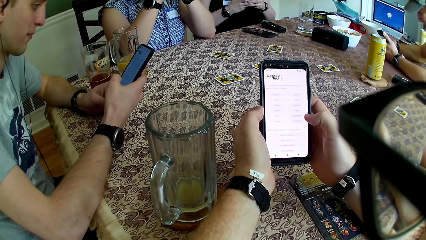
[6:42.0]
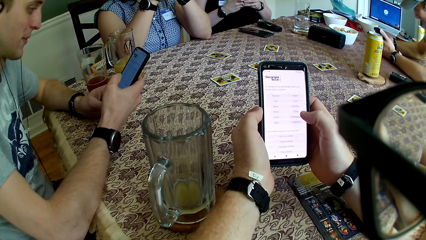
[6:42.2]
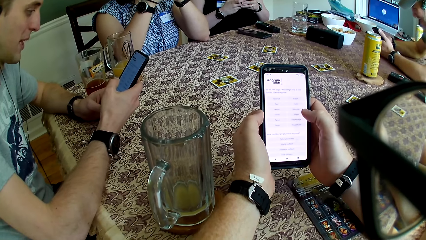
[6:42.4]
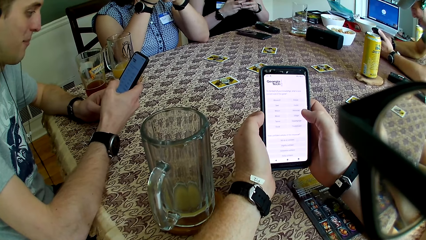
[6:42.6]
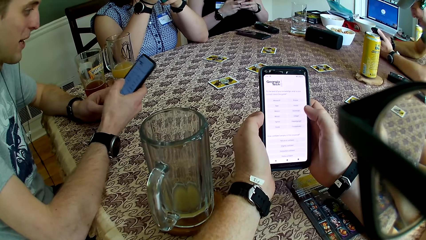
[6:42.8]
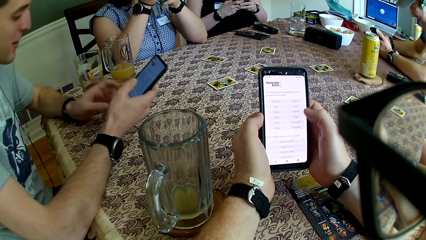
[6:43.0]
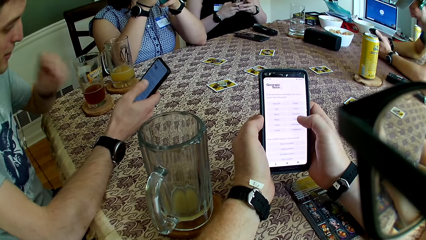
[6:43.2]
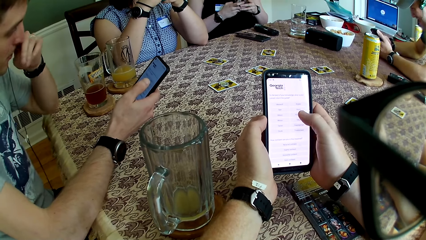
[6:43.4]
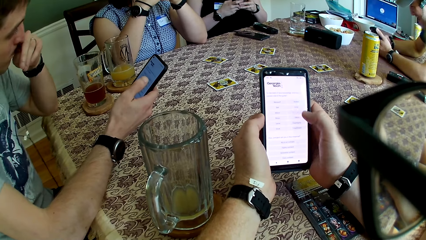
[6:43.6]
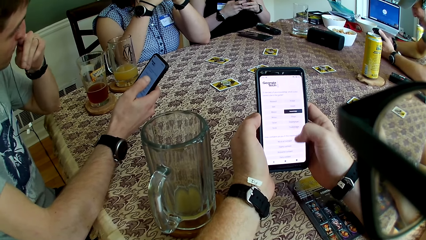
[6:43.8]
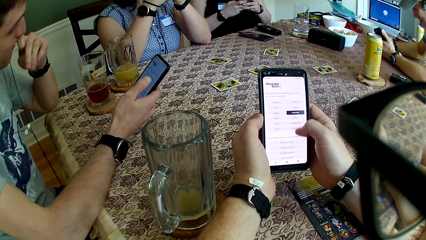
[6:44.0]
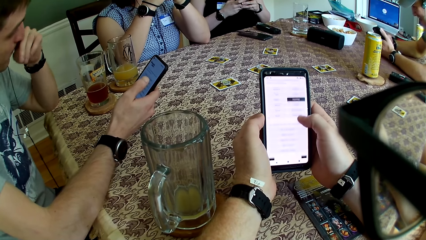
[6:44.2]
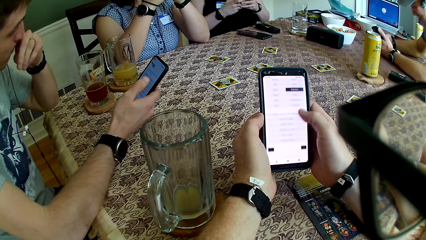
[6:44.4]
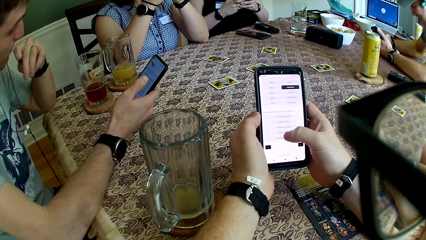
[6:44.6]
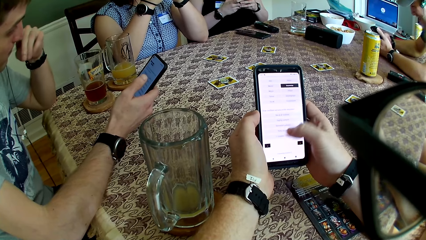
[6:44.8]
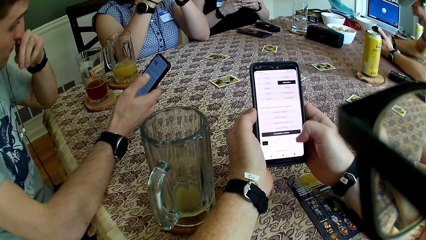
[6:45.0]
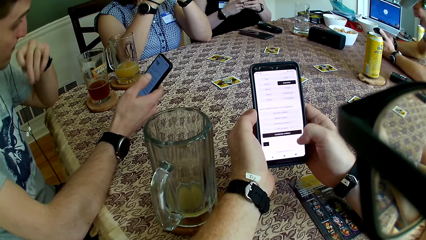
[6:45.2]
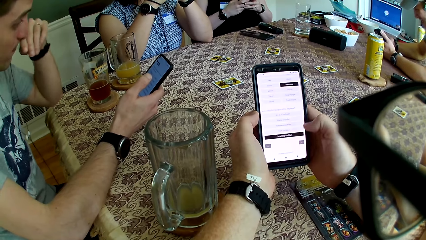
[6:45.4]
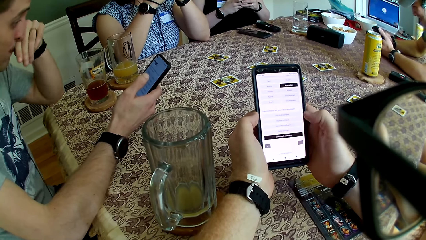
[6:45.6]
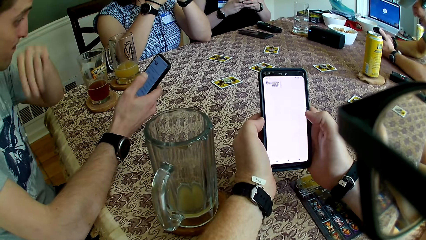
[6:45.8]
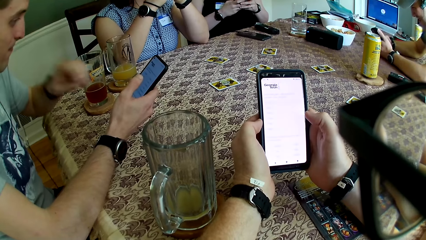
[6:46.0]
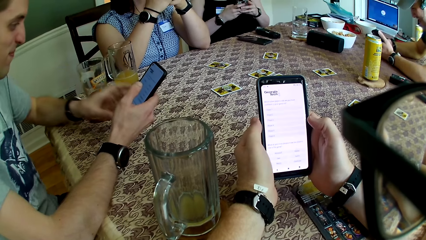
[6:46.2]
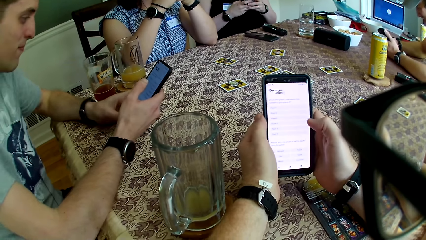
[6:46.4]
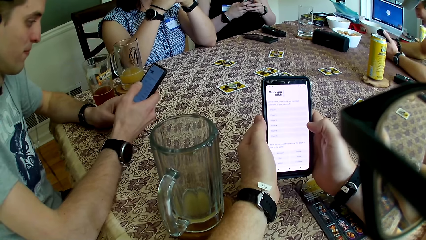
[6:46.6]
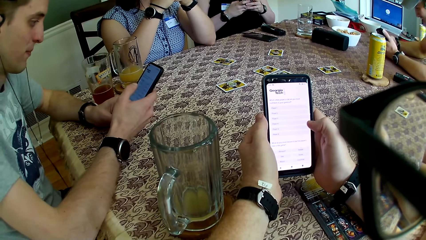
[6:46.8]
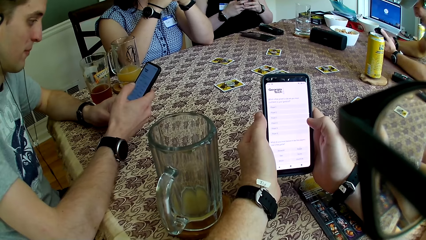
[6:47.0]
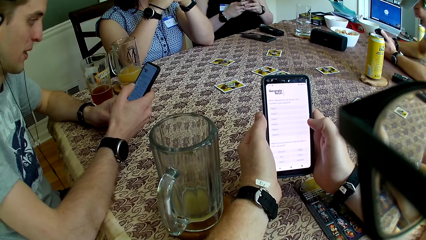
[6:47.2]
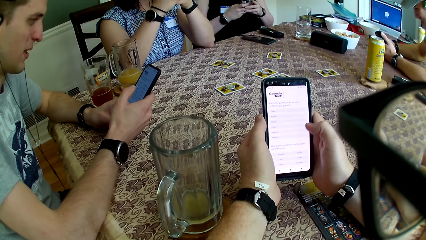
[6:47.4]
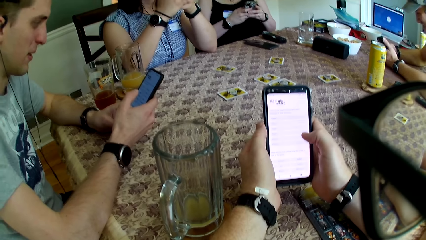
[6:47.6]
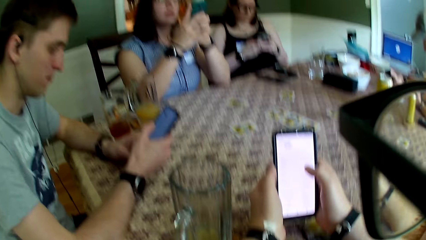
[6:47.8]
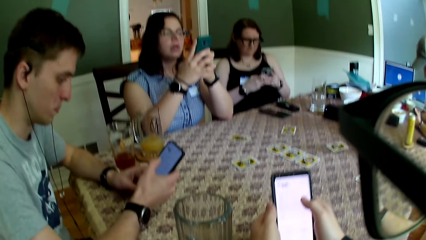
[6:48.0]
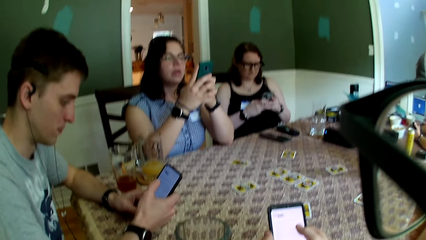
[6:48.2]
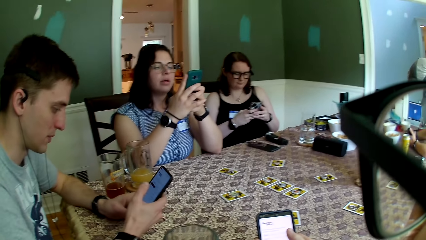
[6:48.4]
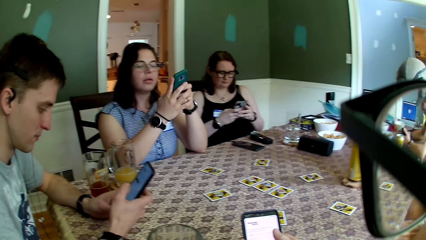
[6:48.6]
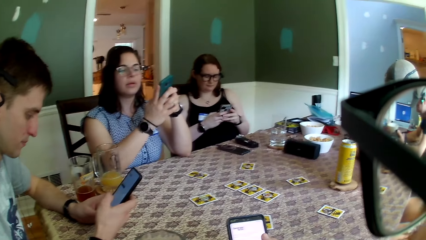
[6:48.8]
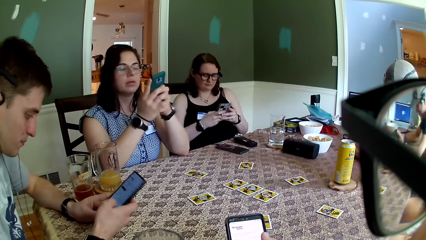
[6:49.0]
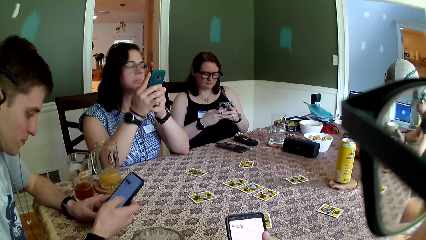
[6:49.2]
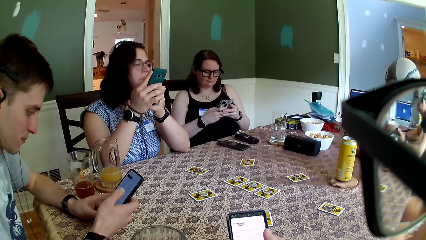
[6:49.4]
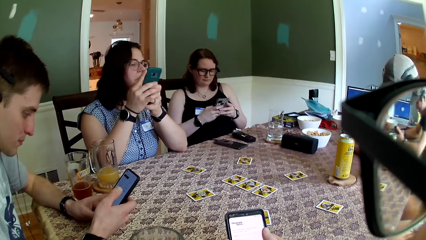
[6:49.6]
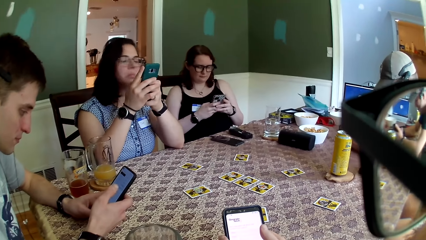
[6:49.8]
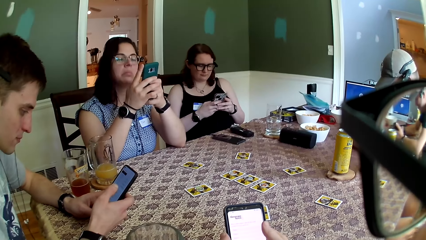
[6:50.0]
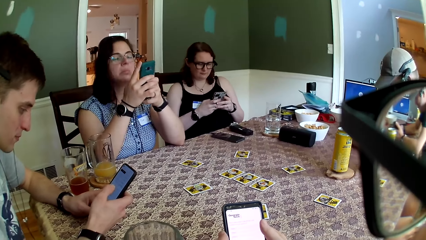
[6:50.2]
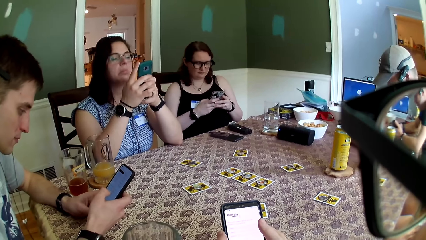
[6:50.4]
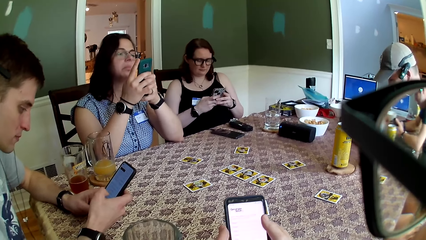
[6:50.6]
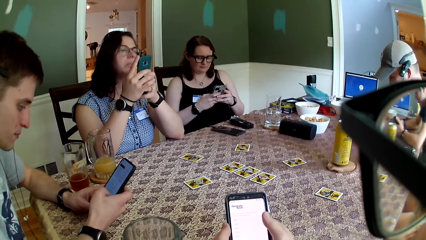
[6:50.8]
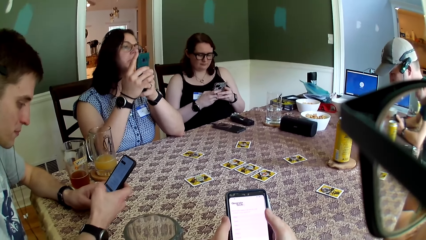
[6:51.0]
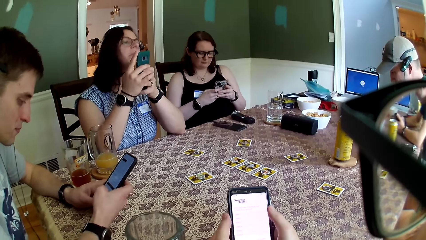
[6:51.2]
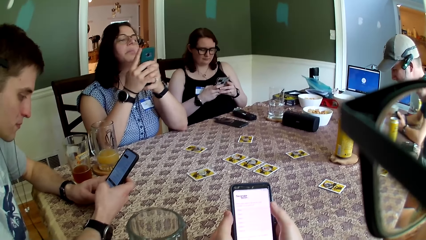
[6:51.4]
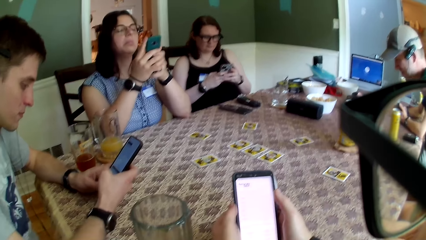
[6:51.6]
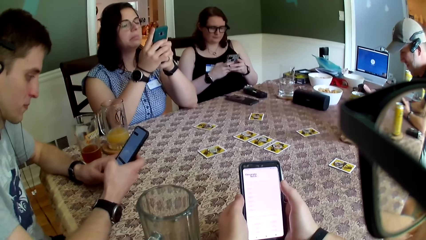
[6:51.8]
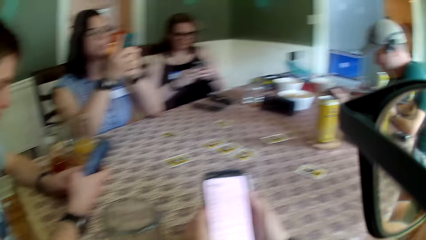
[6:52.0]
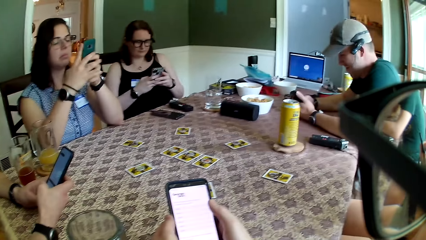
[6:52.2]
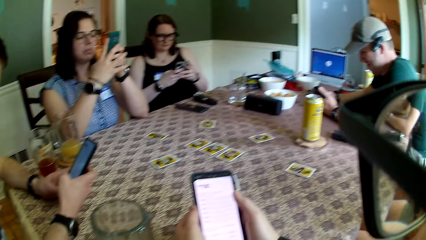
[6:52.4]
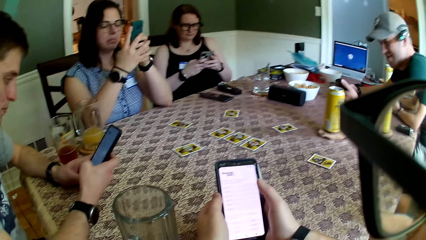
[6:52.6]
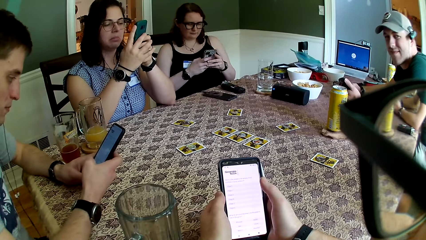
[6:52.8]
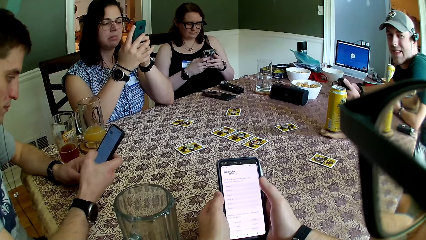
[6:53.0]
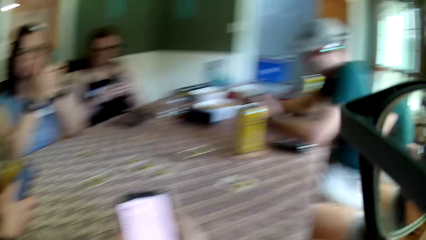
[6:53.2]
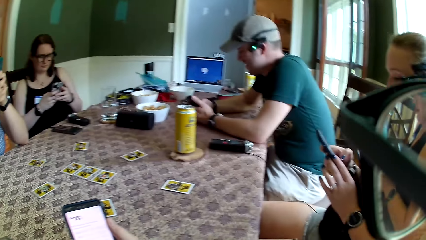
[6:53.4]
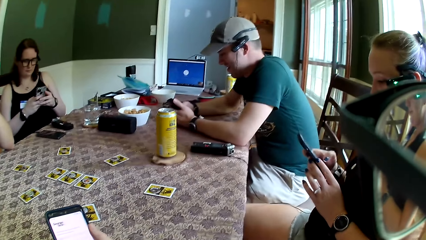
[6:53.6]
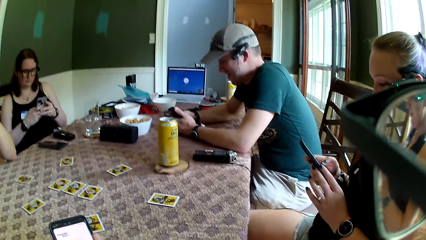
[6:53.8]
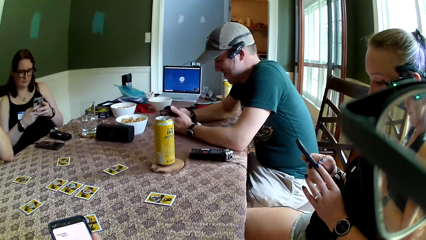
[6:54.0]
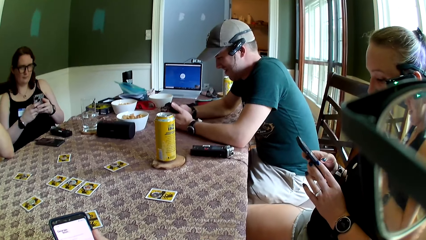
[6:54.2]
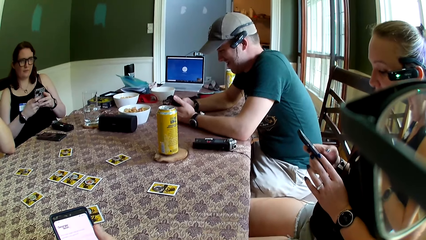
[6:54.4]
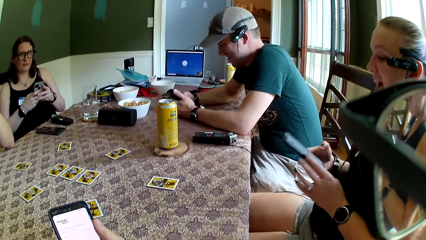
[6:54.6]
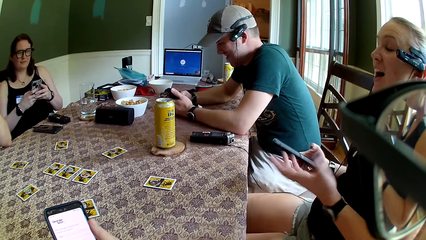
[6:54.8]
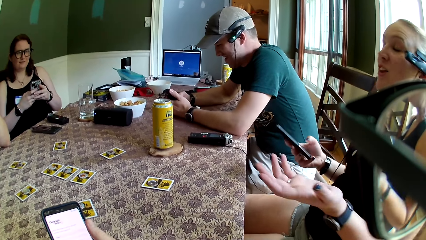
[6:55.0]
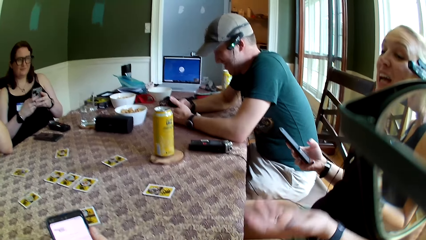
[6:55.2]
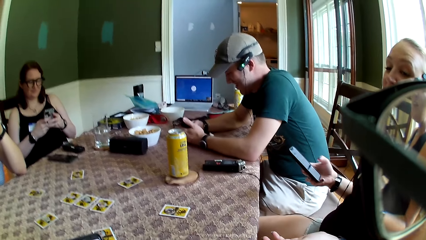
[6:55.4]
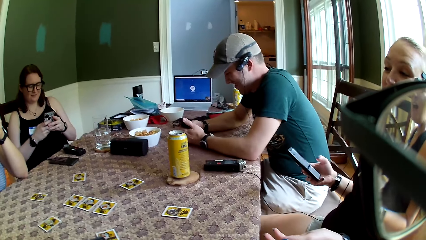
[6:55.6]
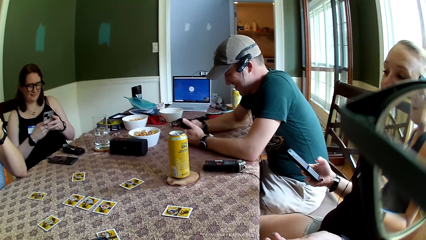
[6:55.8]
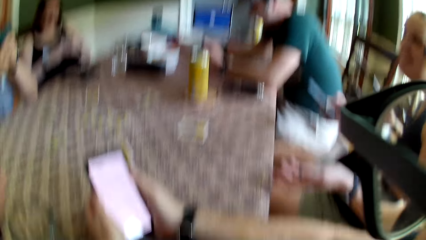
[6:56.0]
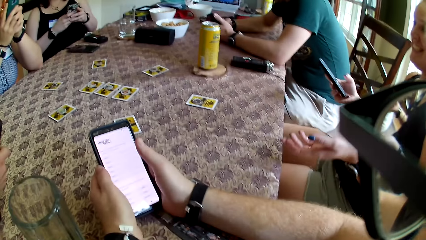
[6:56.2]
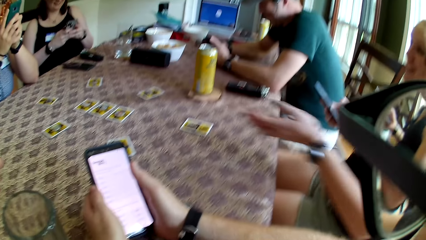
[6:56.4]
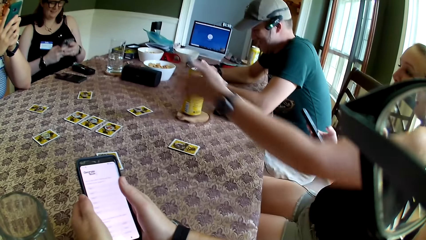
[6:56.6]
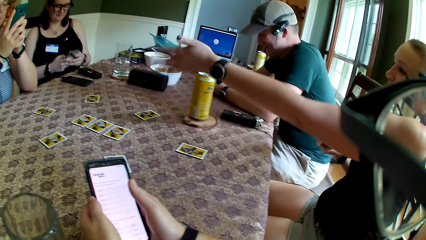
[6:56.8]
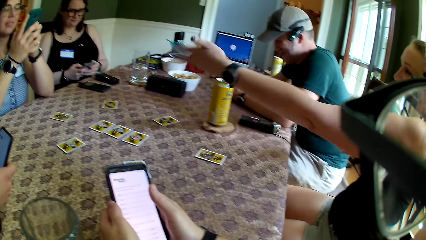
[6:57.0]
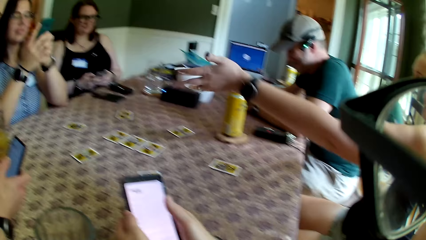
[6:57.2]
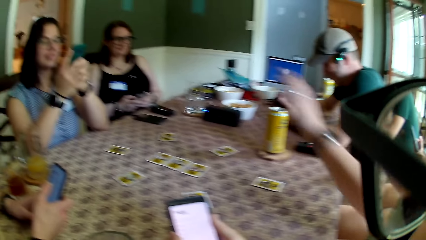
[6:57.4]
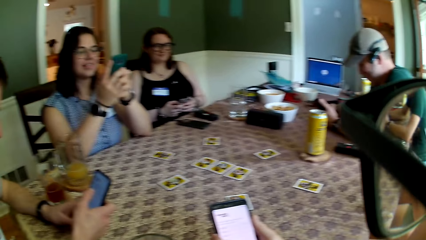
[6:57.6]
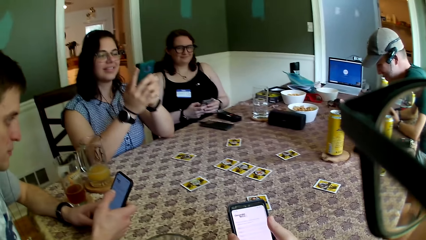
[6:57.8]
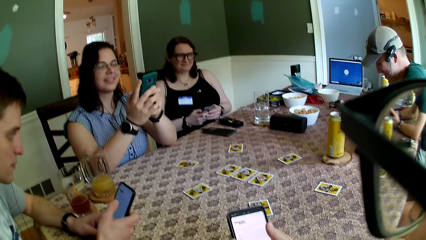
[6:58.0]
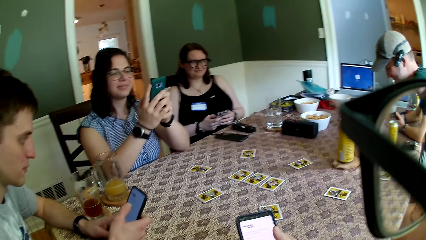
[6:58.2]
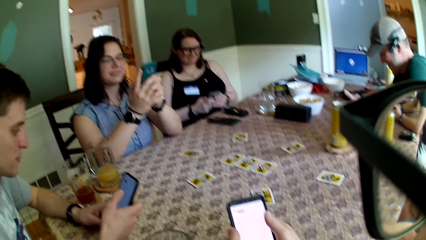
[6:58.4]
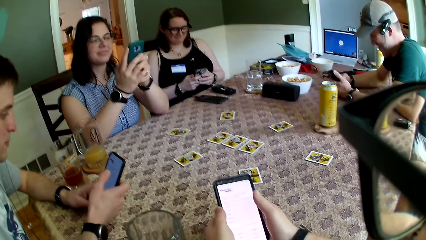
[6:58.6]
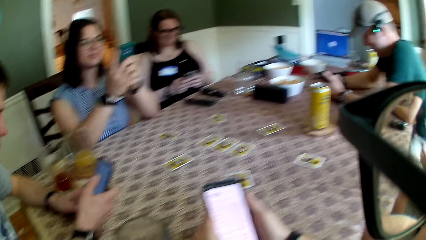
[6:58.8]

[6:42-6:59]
The man touches his nose with his left hand. The man touches the phone with his left hand. Another man operates the phone. A woman operates the phone. Another woman operates the phone. The first woman moves her head. A third woman holds a phone with both hands. The camera wearer interacts with the third woman. The third woman operates the phone. She removes her left hand from the phone.
